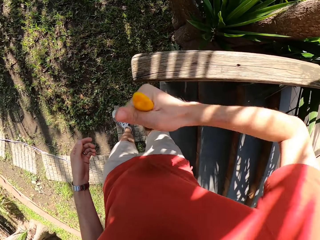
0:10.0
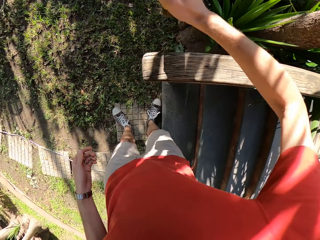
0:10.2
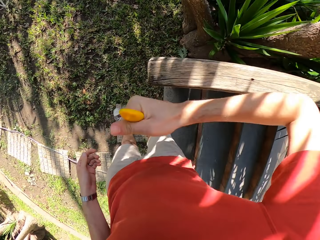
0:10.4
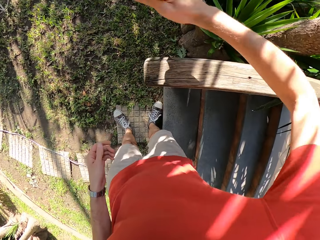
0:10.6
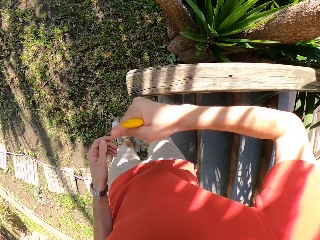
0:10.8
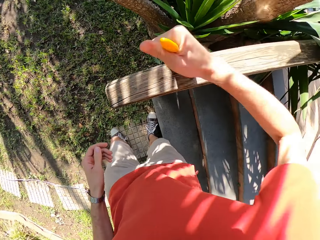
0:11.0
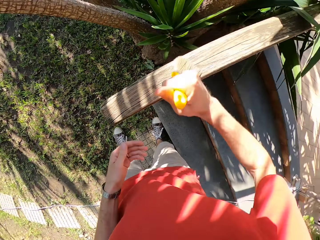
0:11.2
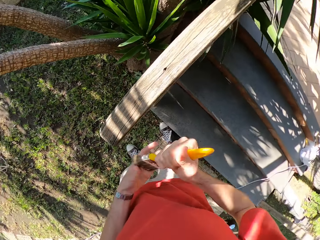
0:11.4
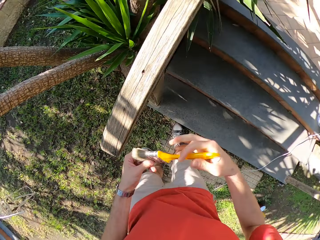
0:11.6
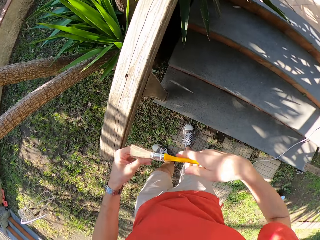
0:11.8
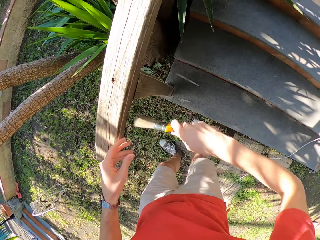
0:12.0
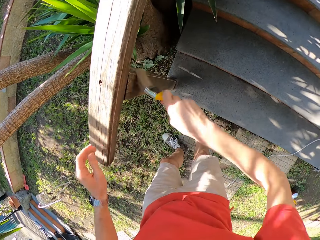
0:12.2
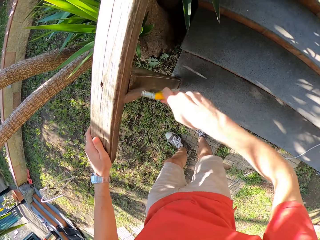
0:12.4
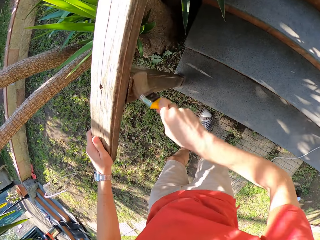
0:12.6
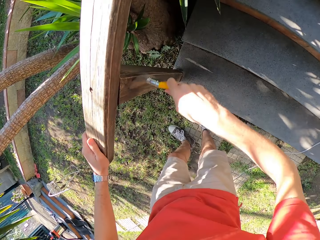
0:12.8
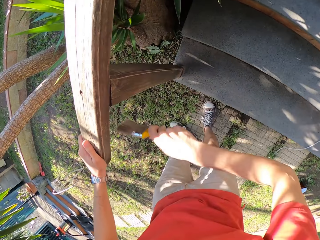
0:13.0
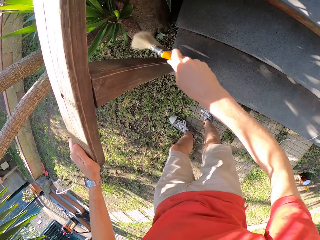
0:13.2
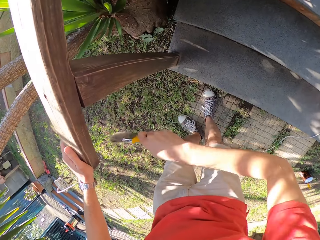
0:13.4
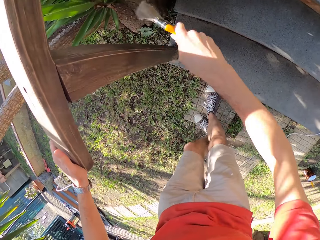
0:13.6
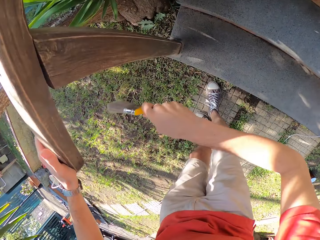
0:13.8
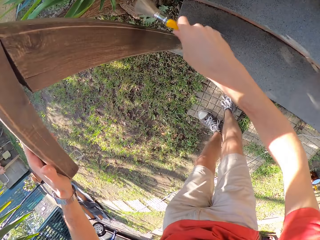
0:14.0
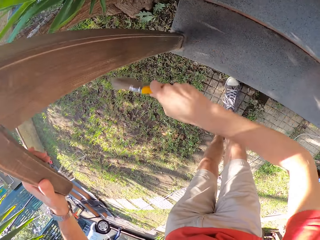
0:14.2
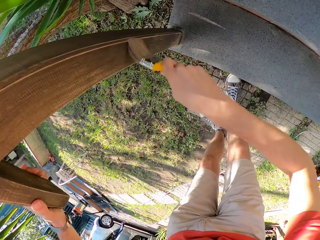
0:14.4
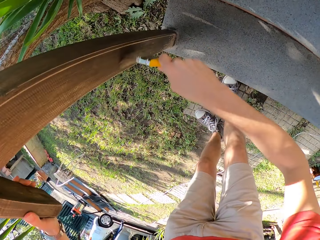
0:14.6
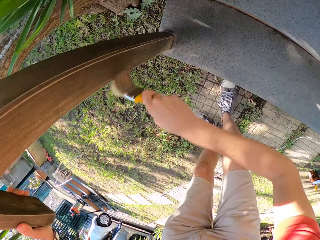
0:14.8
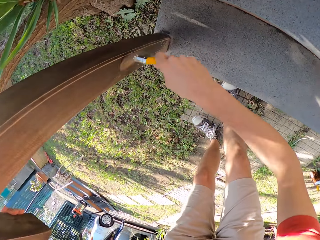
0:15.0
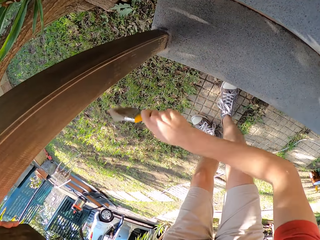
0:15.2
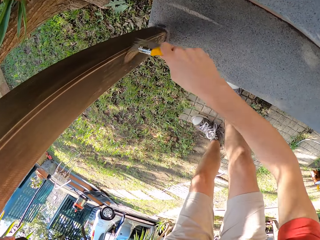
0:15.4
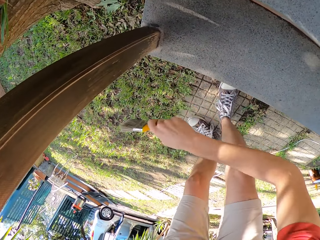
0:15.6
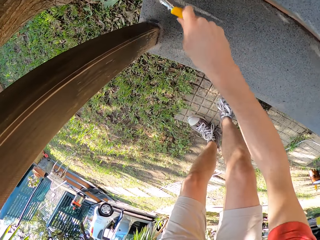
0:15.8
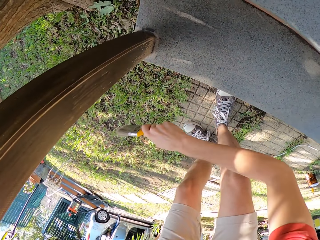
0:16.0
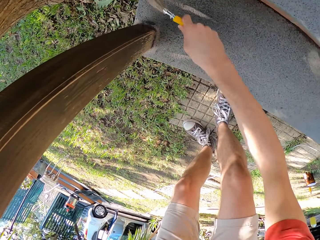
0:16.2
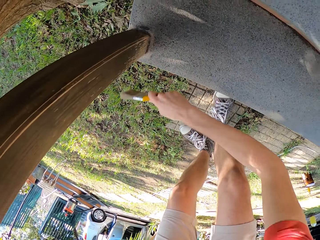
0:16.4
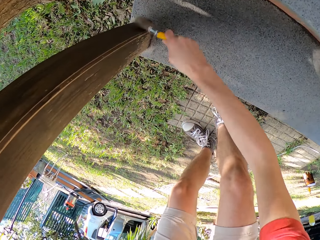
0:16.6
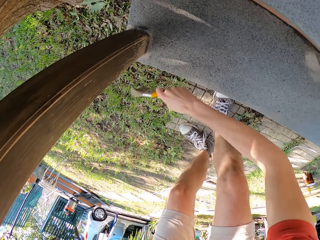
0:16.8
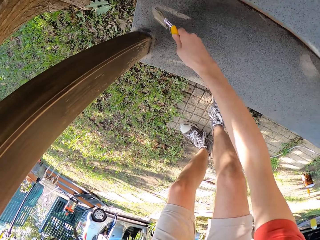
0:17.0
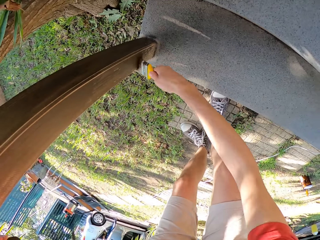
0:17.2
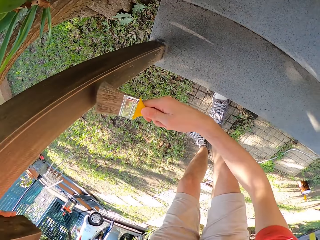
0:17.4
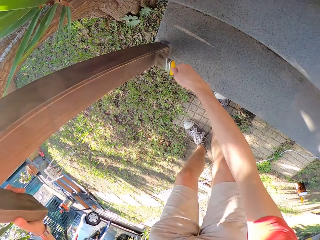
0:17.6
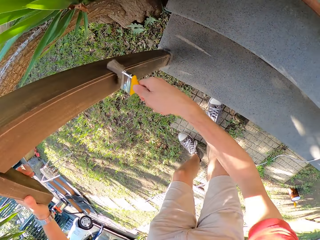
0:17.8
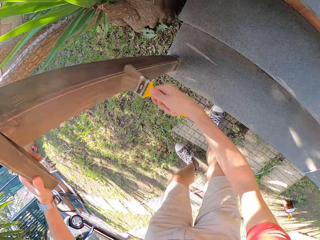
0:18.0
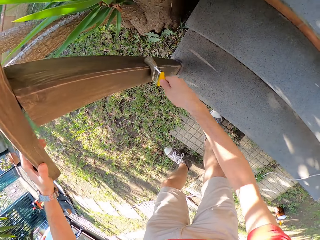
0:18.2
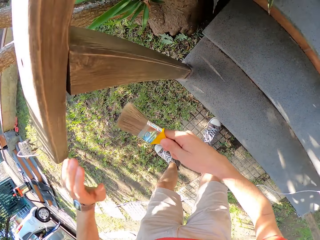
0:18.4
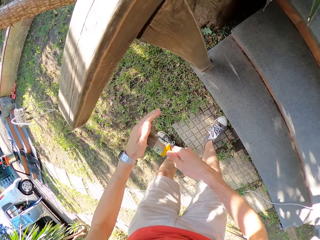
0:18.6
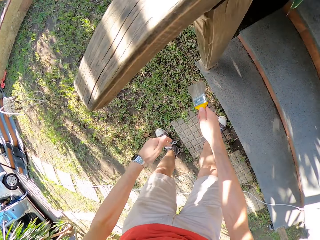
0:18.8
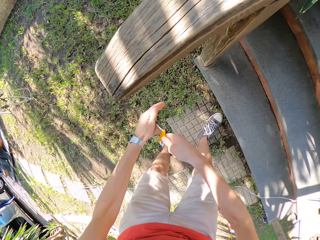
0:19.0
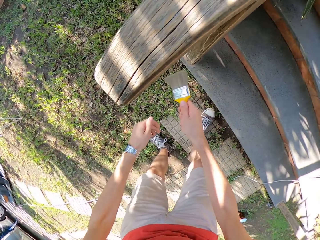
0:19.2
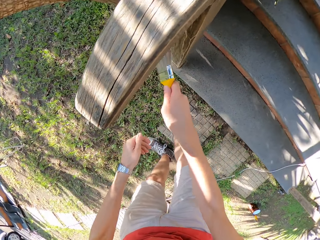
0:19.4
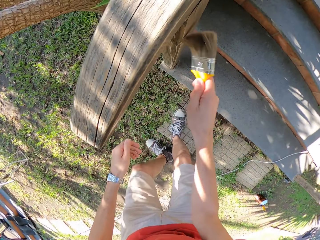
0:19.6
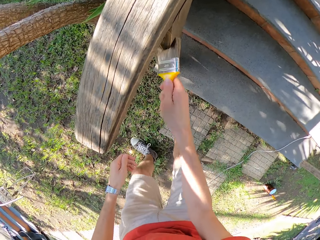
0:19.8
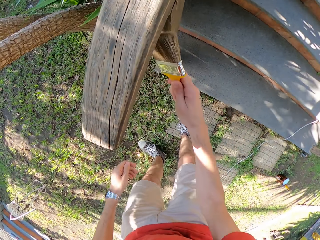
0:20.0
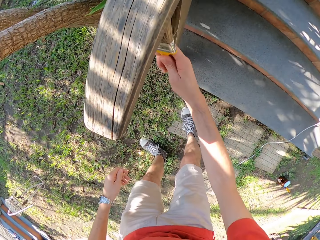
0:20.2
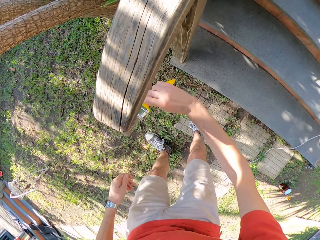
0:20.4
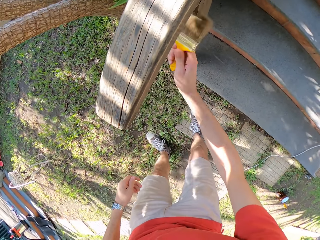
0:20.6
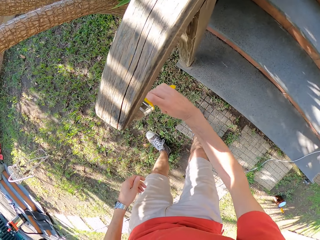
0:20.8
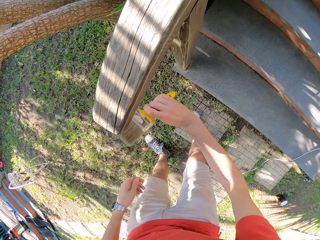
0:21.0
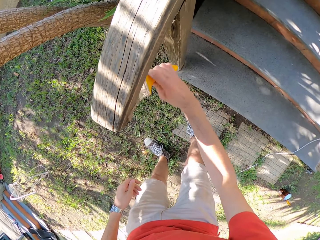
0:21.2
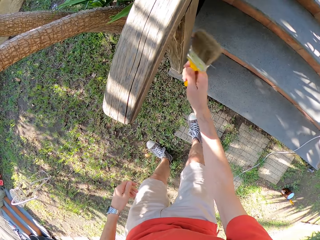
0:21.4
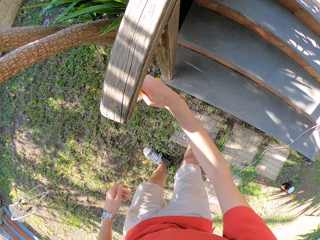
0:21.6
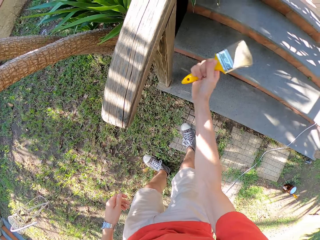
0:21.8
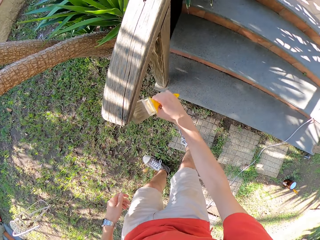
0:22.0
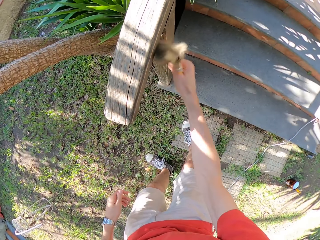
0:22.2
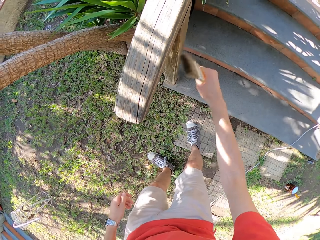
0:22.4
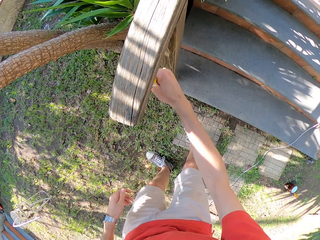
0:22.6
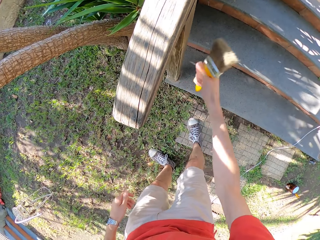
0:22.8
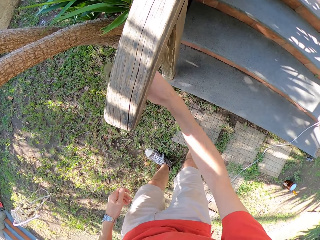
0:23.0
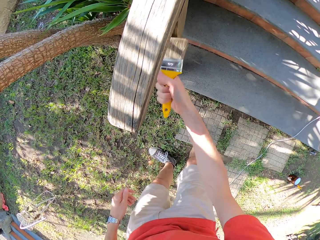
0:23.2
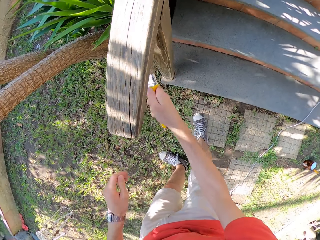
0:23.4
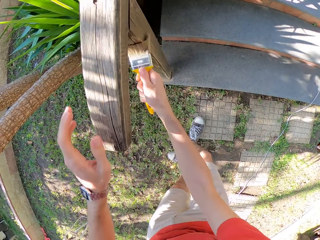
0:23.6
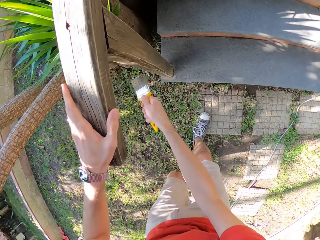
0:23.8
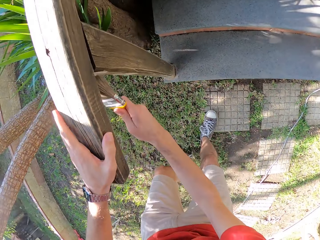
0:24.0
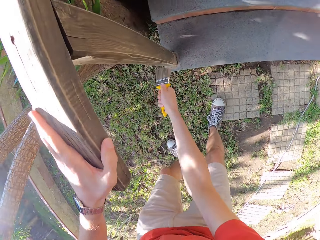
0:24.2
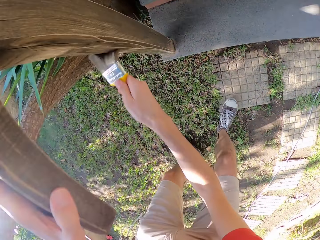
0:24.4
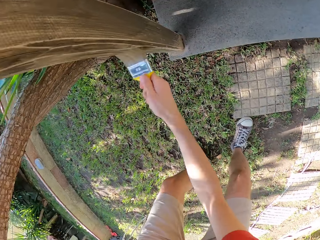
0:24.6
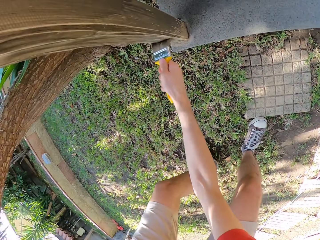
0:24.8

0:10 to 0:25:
The camera wearer touches the paint brush with his left hand. He aligns the brush. He brushes the wooden stair rail with the paint brush. He brushes the paint brush on his left hand. He brushes the wooden stair rail with the paint brush.

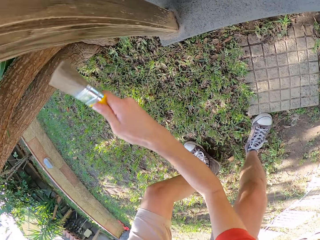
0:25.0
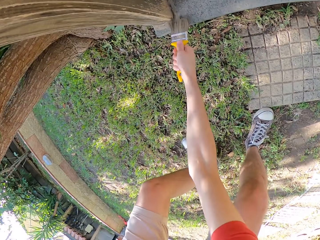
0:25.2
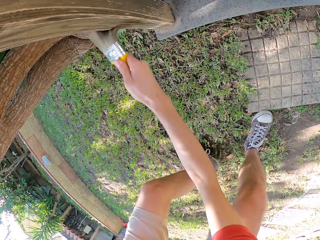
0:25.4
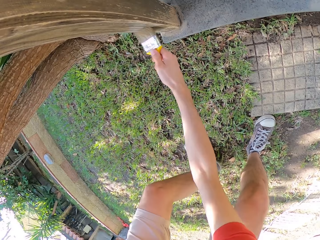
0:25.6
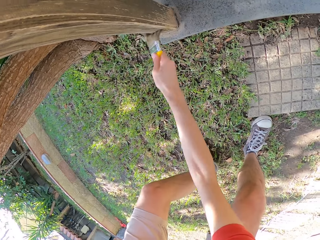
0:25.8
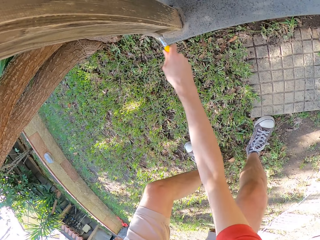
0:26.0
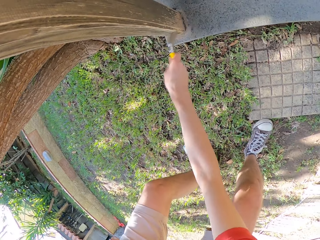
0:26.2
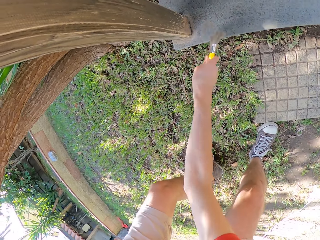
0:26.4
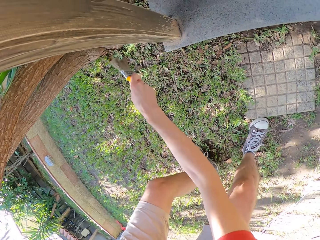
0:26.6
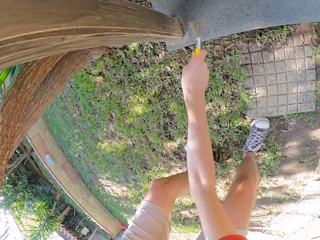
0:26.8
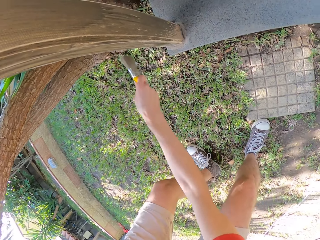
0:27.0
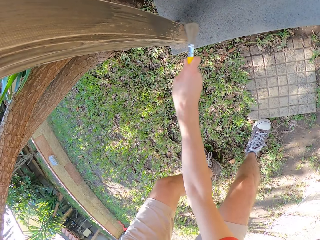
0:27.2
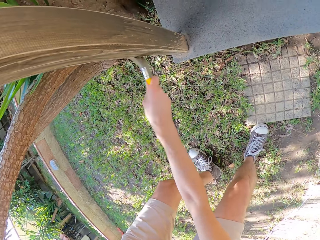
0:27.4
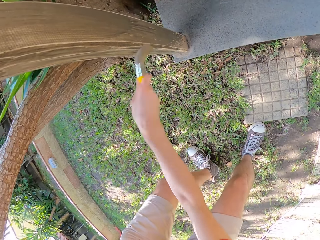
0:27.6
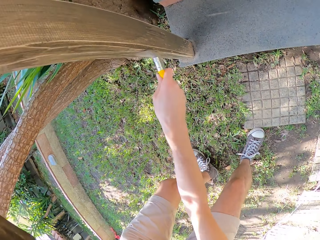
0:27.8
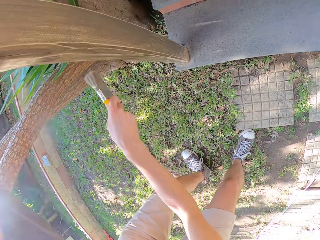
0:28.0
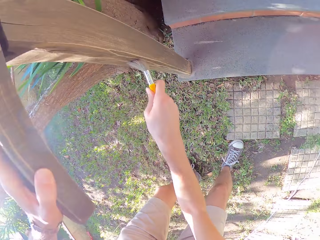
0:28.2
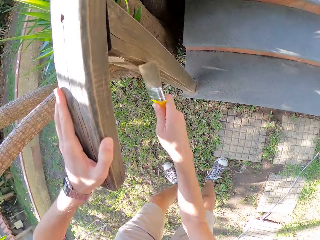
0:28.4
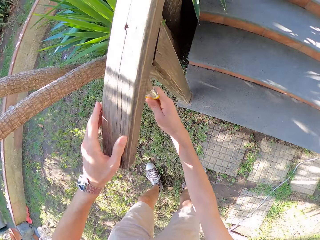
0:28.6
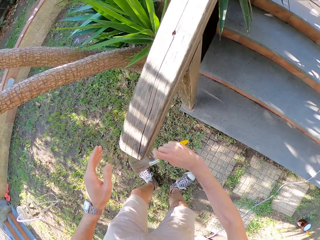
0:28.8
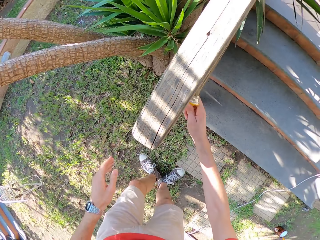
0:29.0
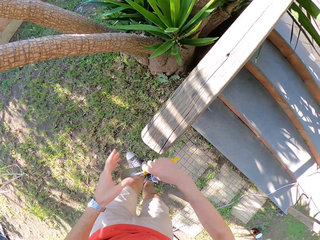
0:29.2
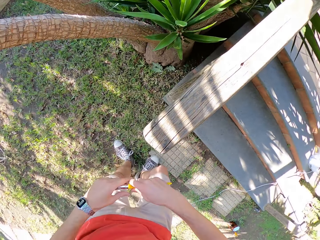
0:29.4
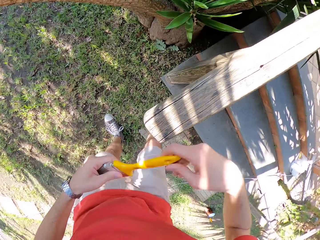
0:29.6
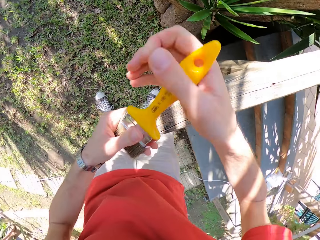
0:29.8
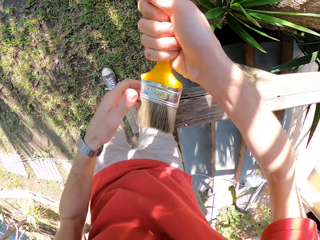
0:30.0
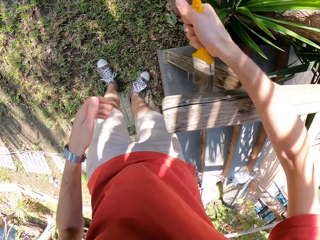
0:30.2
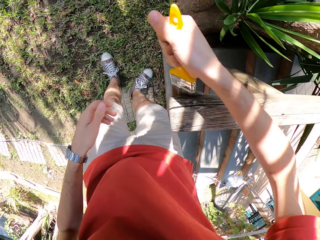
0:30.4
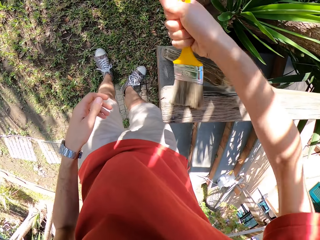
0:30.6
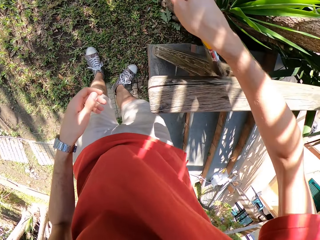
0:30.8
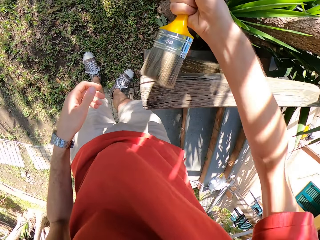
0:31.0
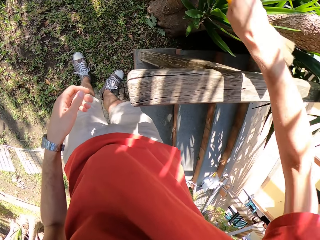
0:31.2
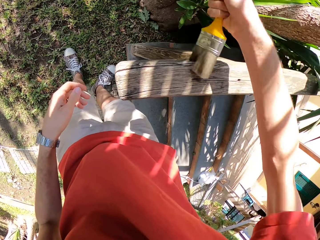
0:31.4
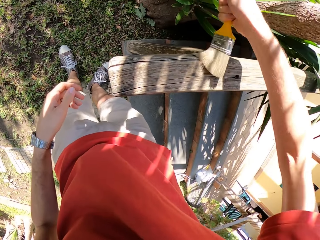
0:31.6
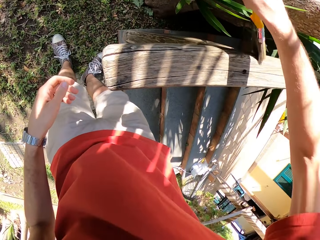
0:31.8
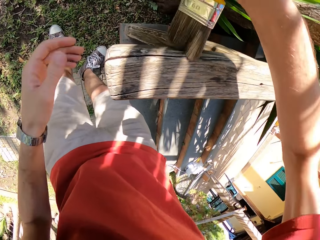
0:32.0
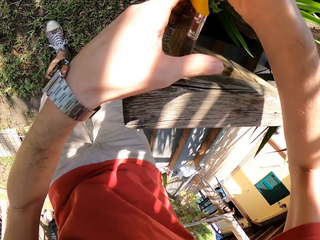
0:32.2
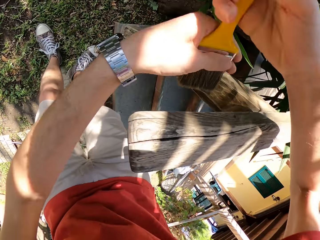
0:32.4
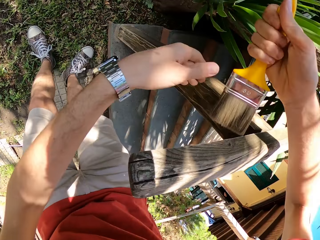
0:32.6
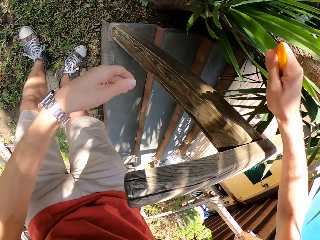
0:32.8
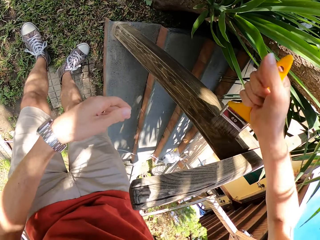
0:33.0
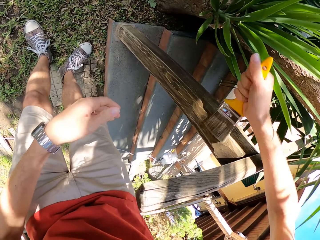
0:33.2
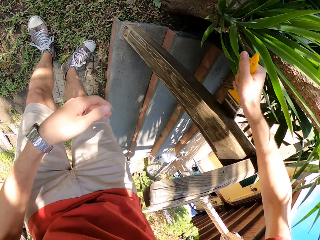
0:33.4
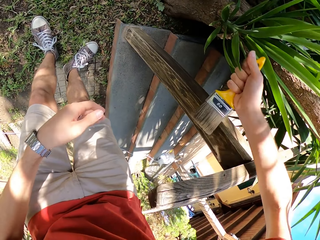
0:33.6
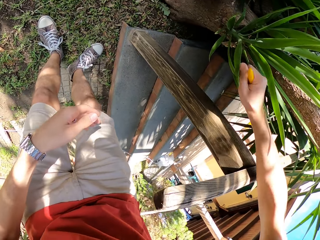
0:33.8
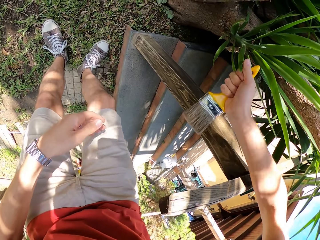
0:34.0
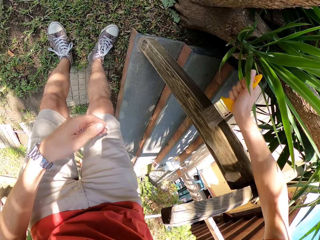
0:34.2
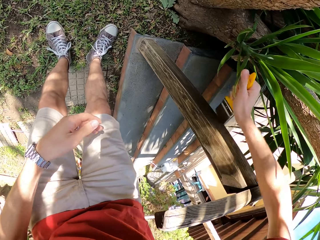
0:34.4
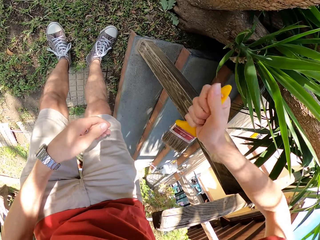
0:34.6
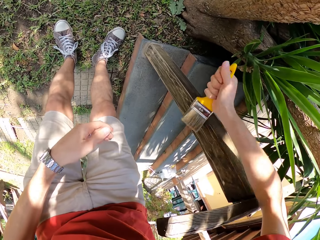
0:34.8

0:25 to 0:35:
The camera wearer touches the paint brush with his left hand. He brushes the wooden stair rail with the paint brush. He touches the paint brush with his left hand. He brushes the wooden stair rail with the paint brush.
